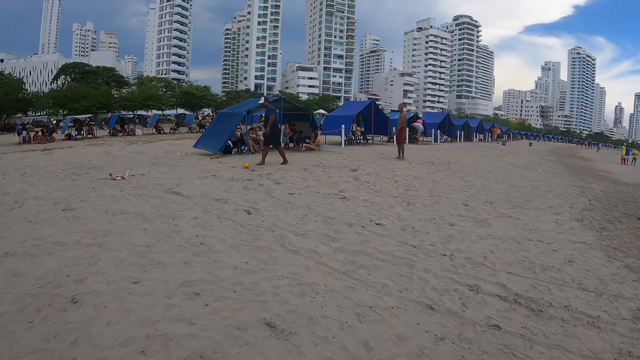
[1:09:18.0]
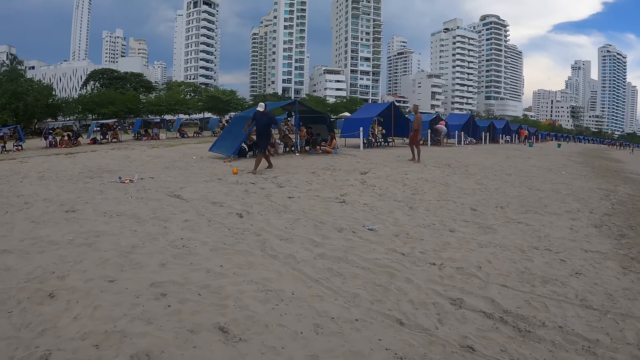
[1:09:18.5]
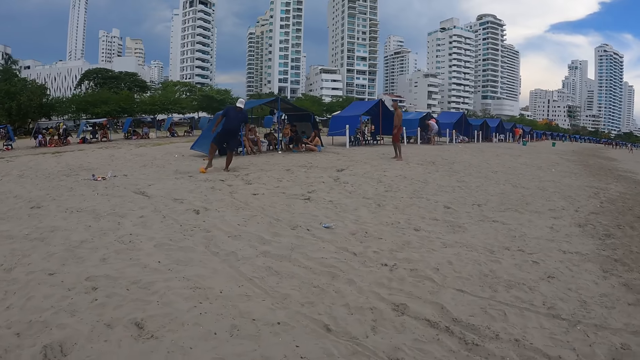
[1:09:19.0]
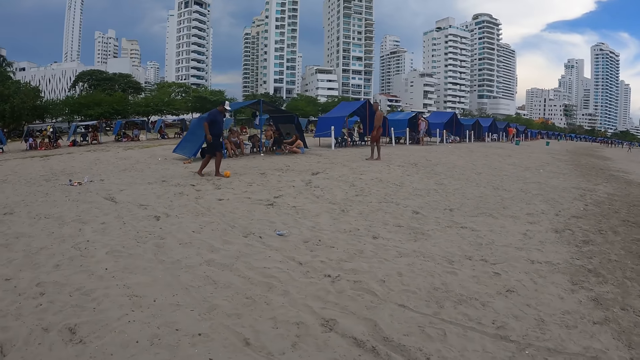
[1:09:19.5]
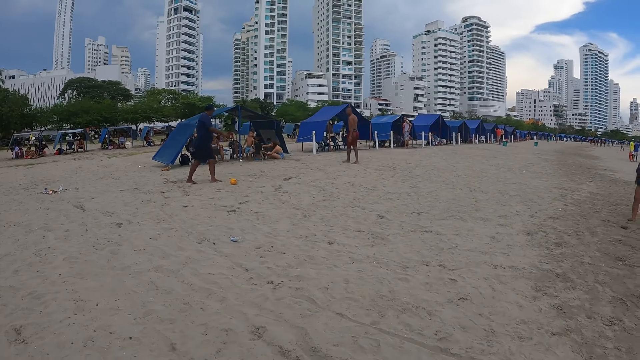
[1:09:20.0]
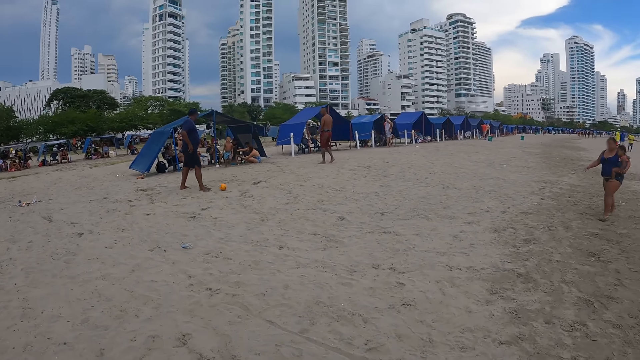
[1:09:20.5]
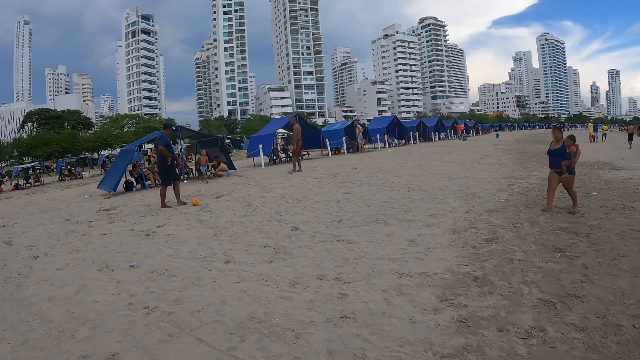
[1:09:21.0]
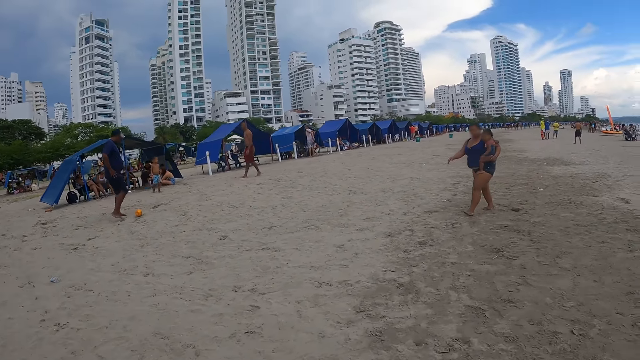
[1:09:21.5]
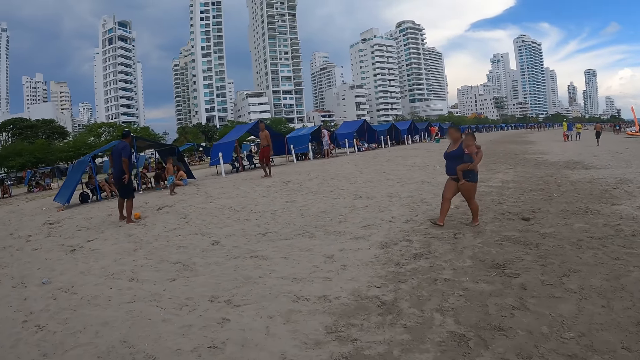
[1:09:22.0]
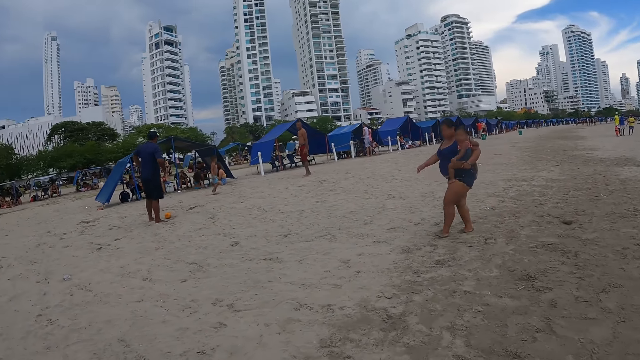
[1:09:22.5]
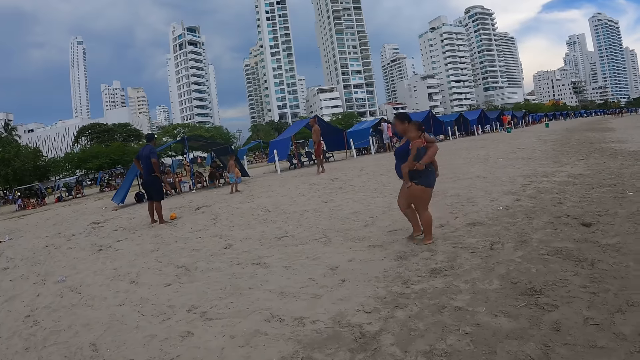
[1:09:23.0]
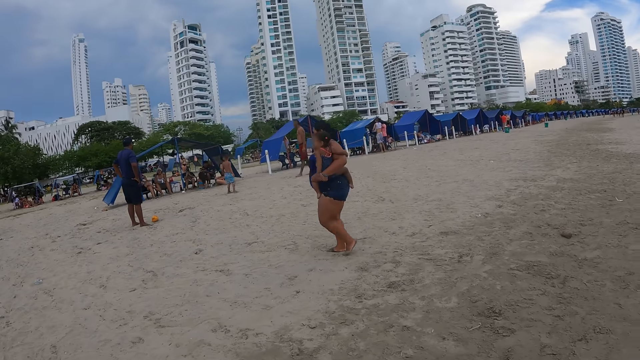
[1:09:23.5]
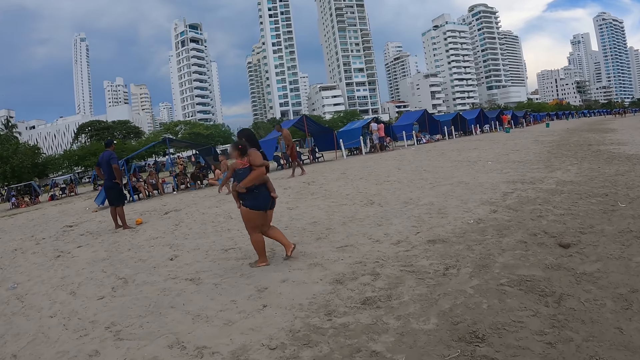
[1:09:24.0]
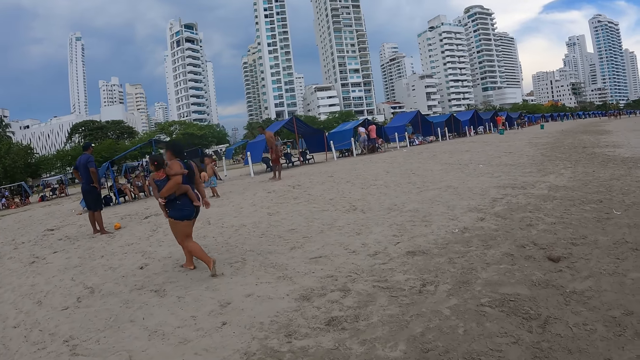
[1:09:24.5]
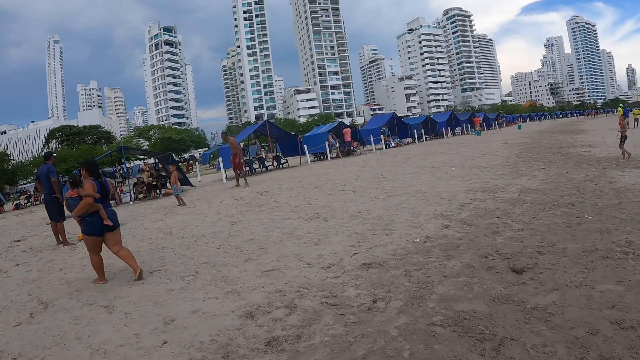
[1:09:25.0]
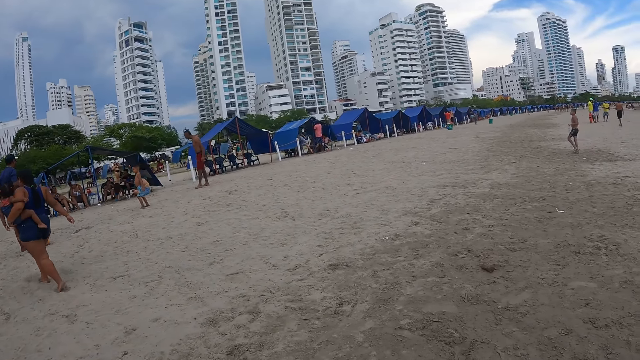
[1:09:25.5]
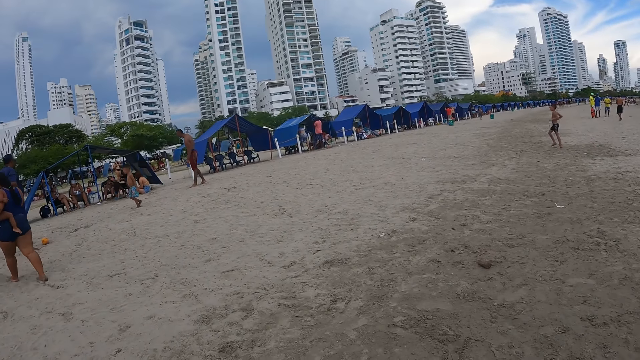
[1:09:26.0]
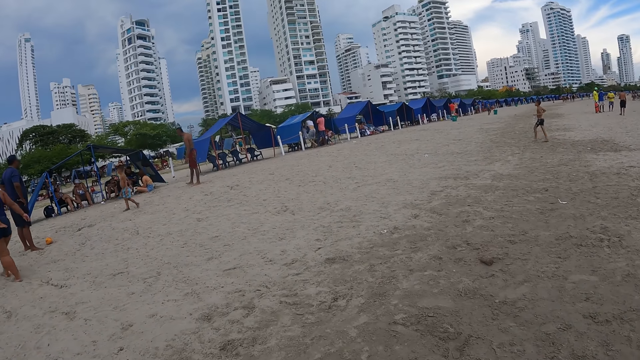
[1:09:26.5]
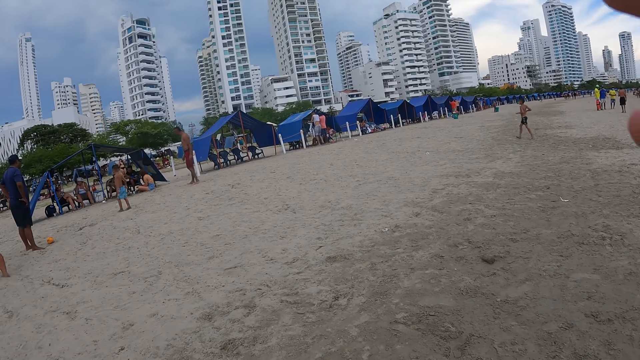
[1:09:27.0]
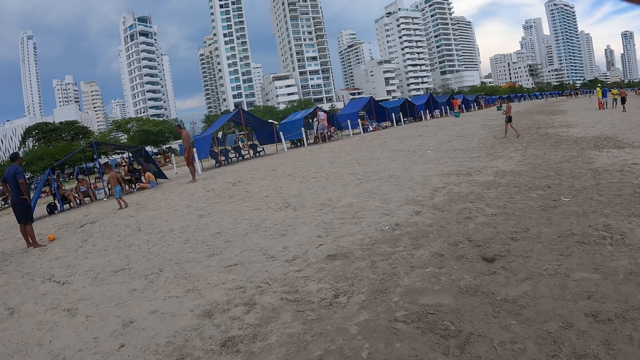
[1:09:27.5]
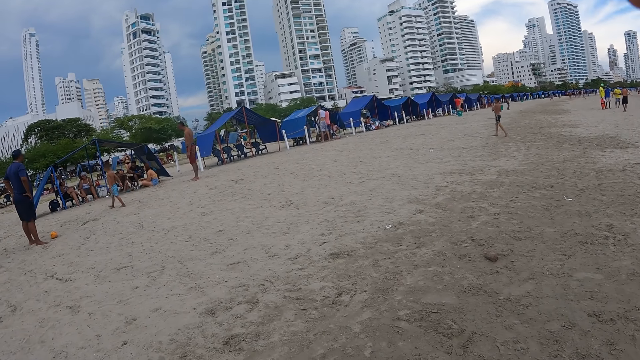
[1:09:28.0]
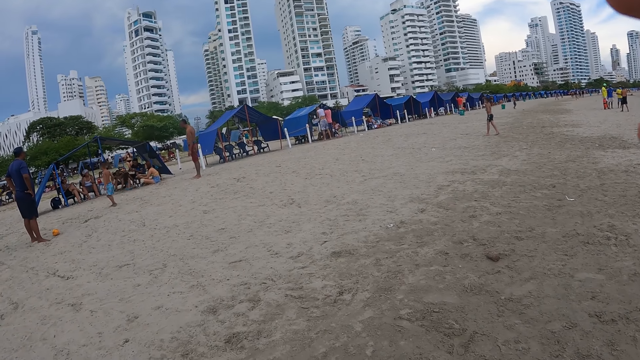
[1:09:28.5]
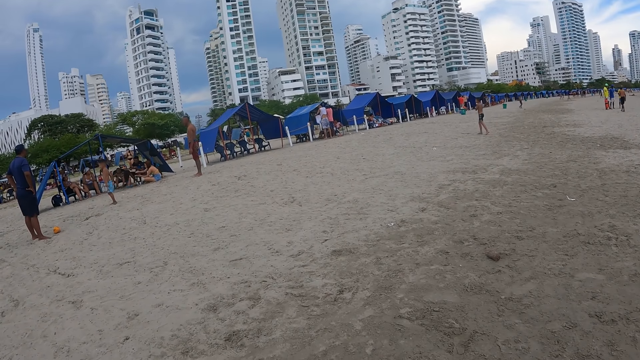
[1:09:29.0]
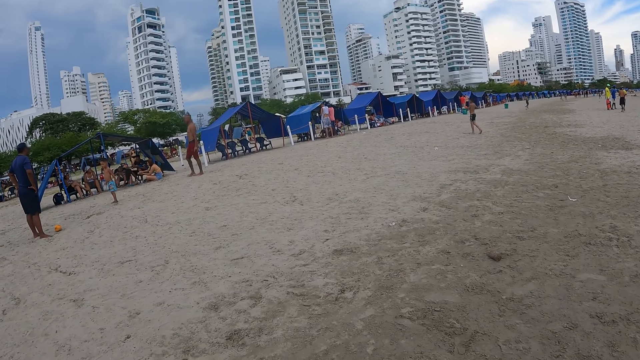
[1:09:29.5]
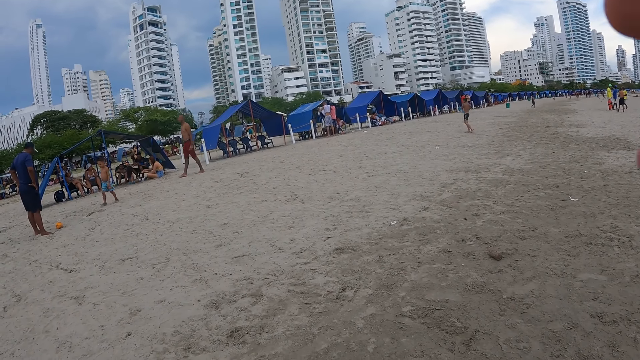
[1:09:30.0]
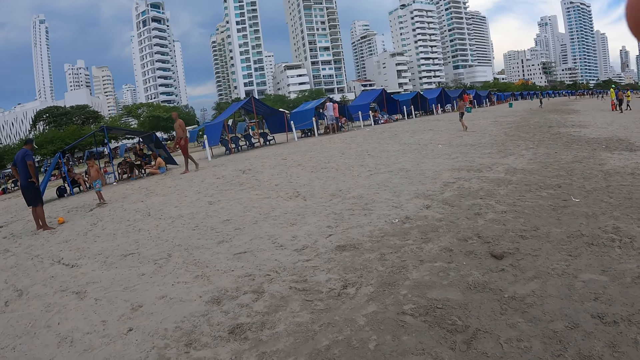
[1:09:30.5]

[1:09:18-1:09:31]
The camera wearer looks around the beach. They adjust the camera.

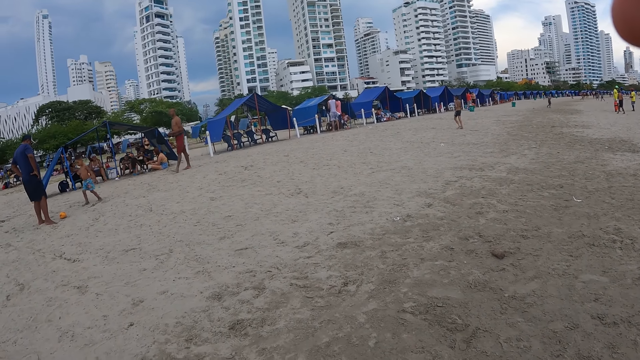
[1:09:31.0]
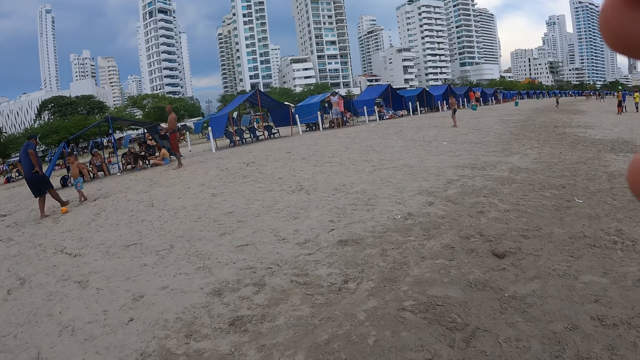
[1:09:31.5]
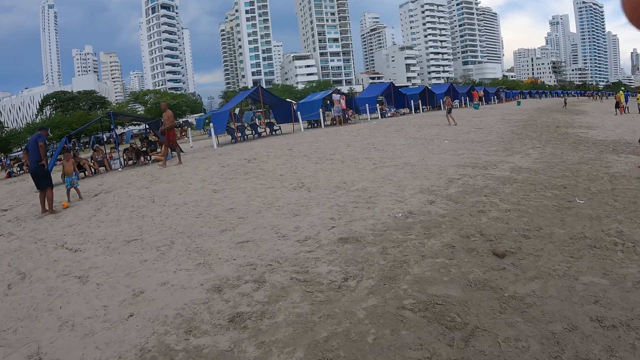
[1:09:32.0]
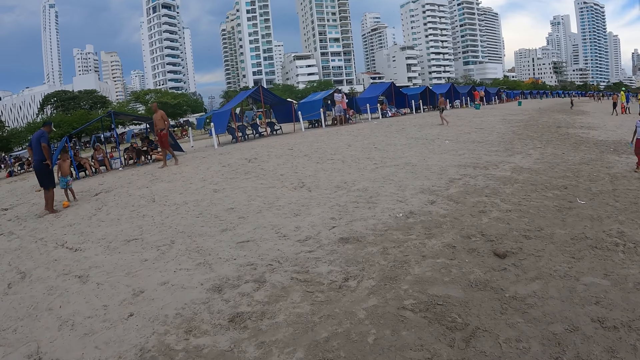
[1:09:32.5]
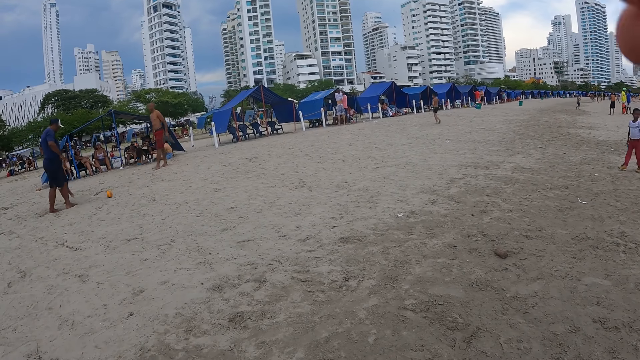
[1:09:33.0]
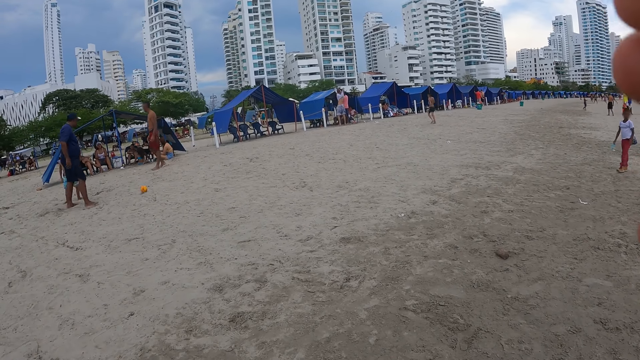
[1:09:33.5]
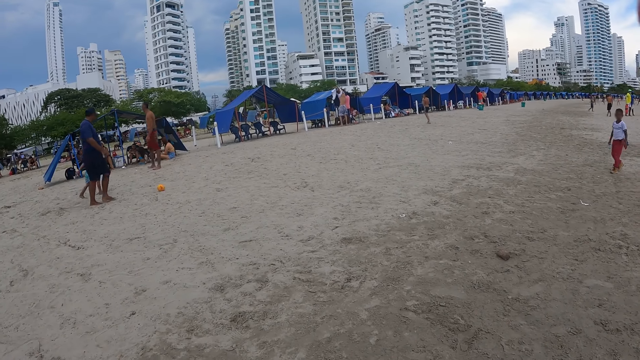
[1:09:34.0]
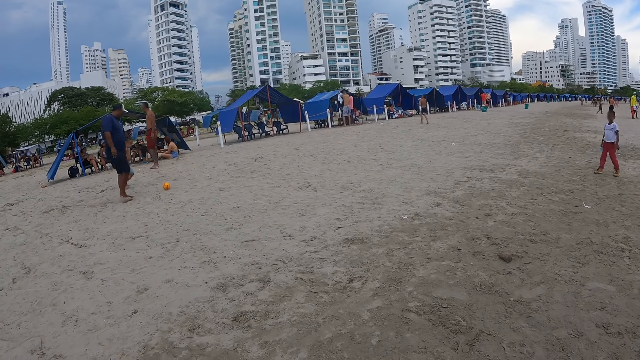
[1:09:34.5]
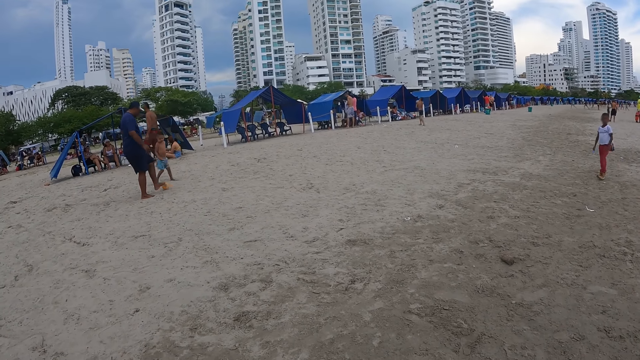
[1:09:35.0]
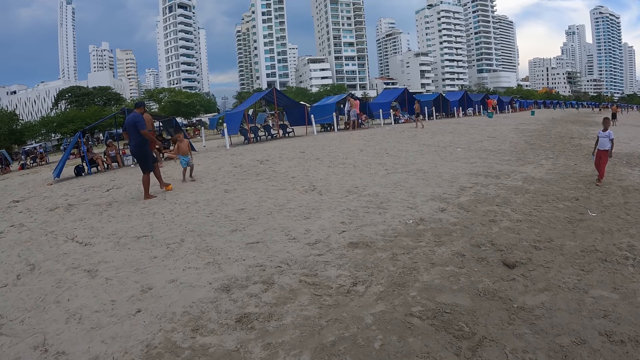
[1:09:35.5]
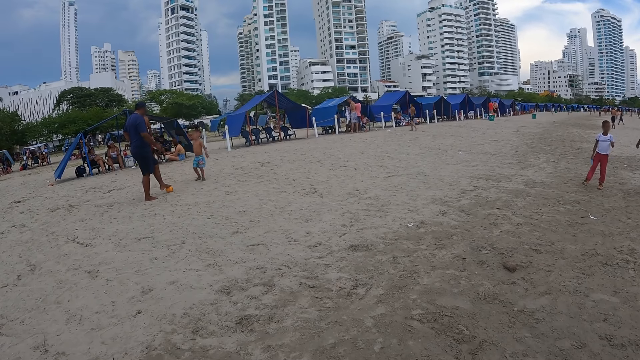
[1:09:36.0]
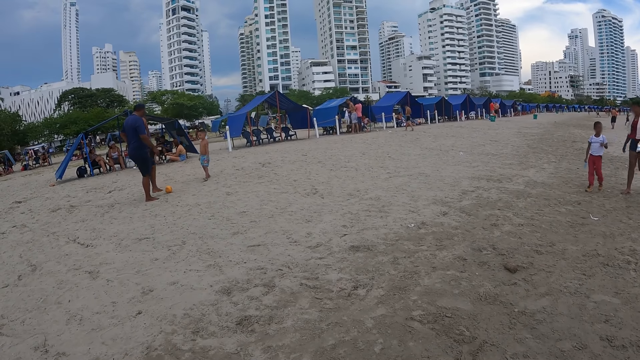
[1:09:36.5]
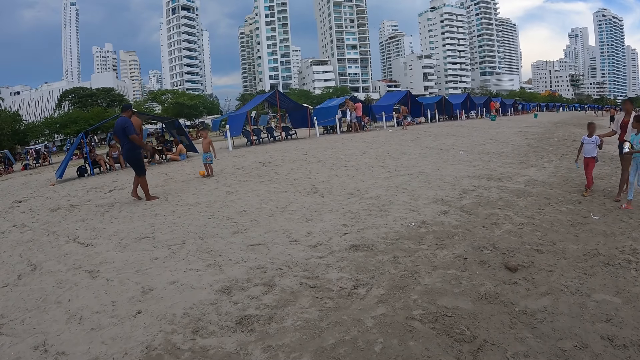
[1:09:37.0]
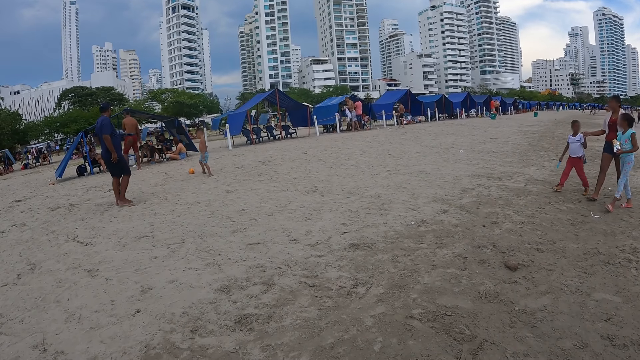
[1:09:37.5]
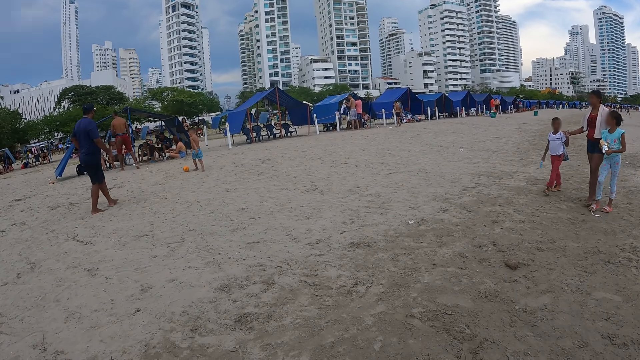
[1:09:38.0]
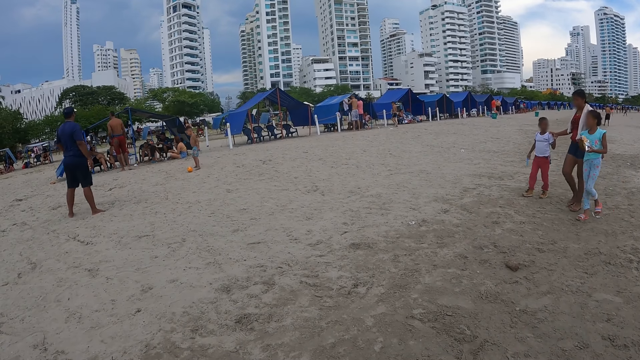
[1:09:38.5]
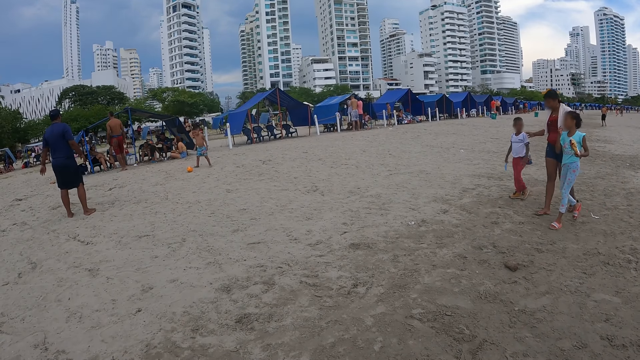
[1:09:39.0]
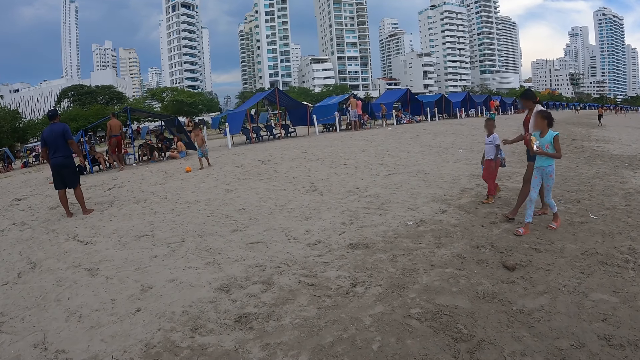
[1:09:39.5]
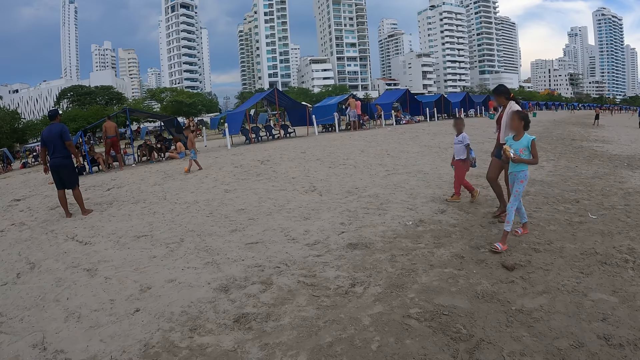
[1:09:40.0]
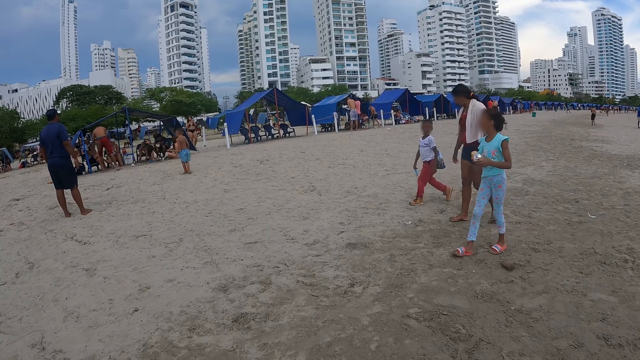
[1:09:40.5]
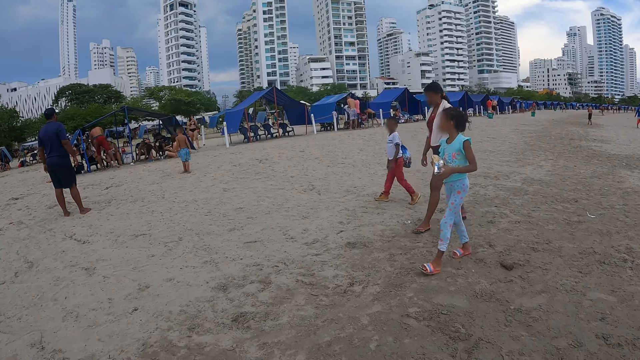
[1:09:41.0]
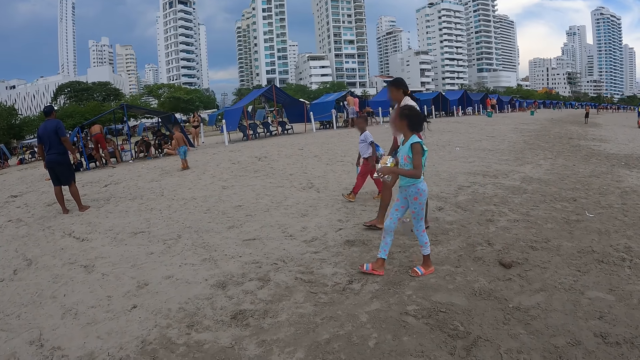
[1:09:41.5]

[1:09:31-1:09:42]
A boy walks around. A woman walks around. A girl walks around. The camera wearer stares at the ground.
